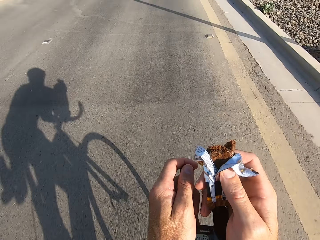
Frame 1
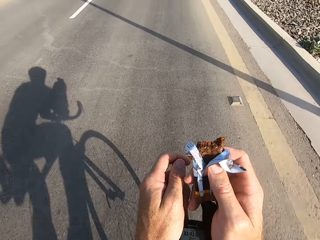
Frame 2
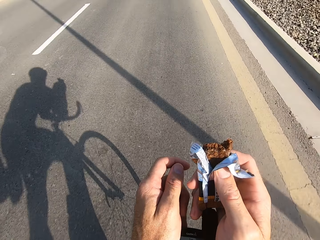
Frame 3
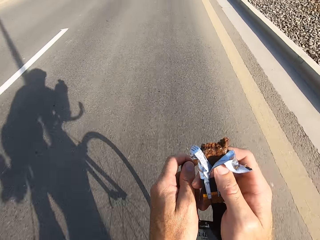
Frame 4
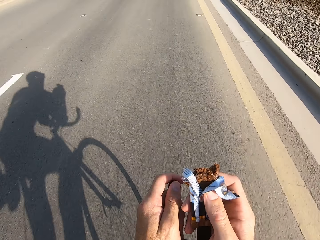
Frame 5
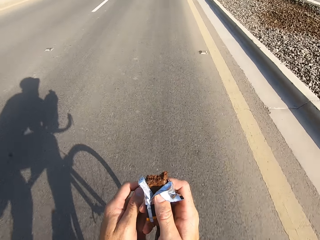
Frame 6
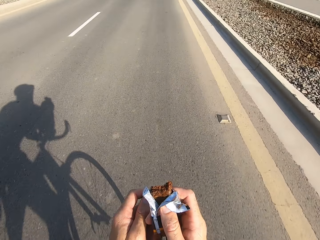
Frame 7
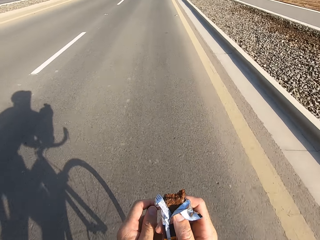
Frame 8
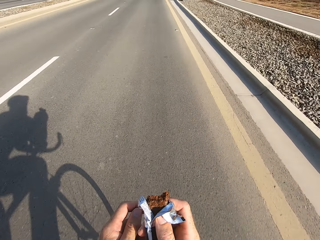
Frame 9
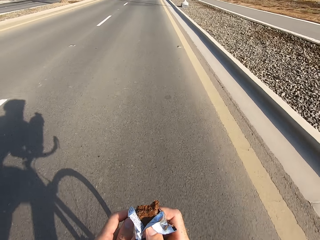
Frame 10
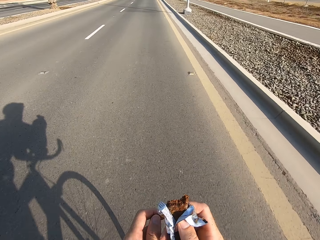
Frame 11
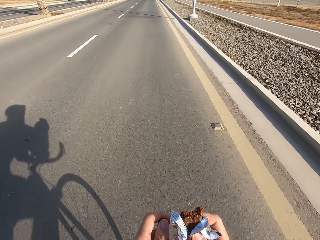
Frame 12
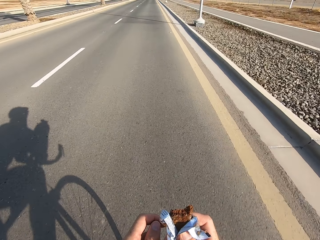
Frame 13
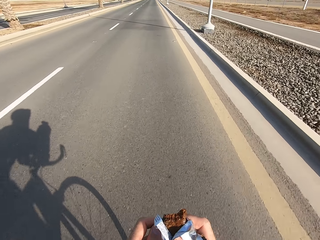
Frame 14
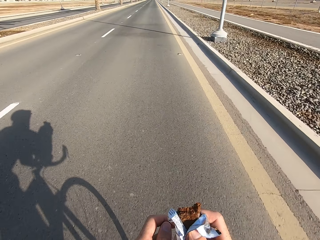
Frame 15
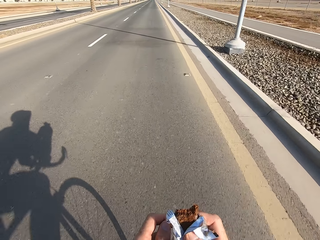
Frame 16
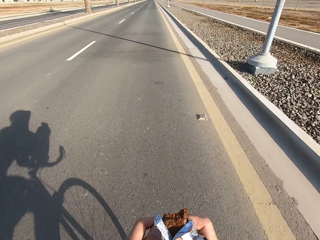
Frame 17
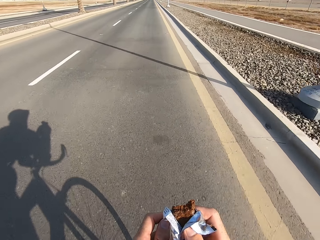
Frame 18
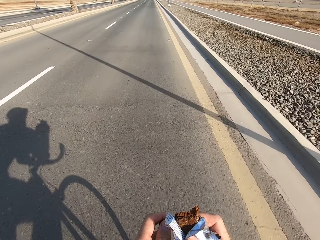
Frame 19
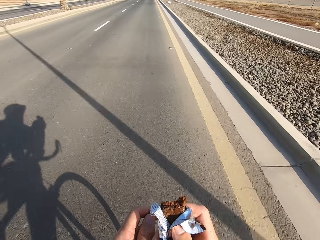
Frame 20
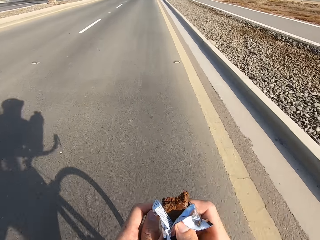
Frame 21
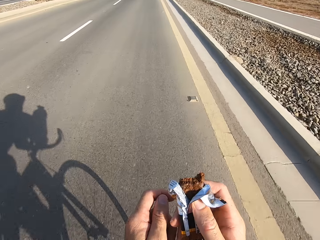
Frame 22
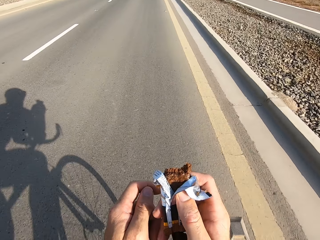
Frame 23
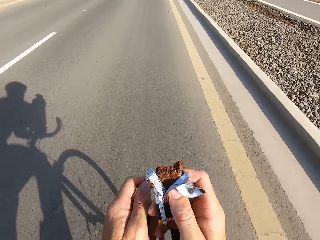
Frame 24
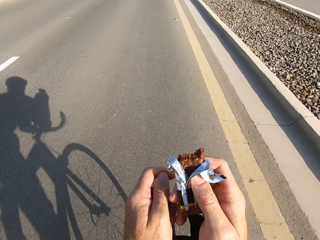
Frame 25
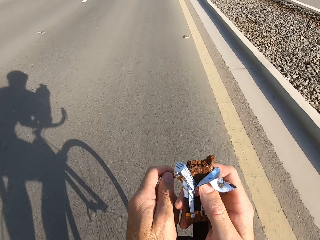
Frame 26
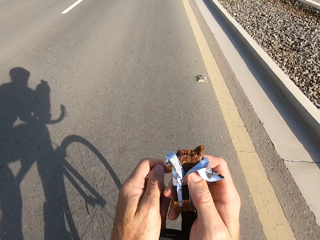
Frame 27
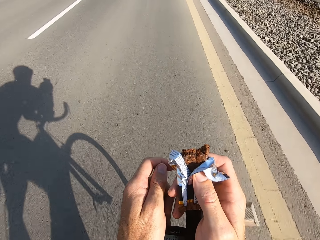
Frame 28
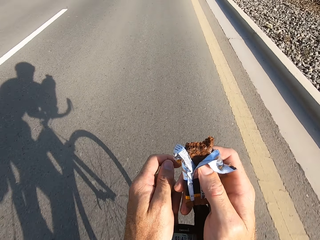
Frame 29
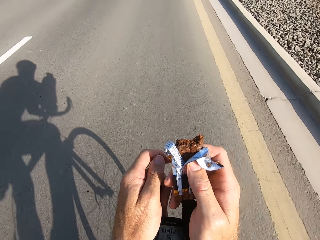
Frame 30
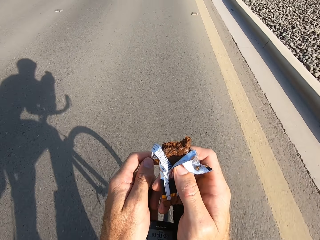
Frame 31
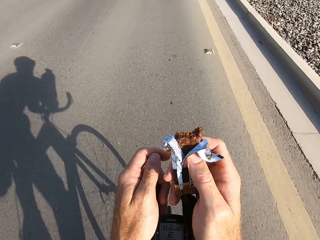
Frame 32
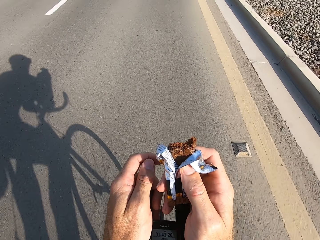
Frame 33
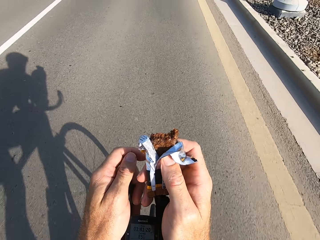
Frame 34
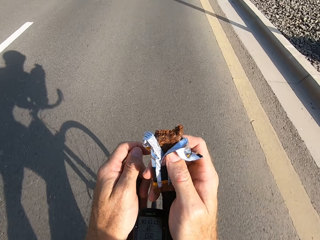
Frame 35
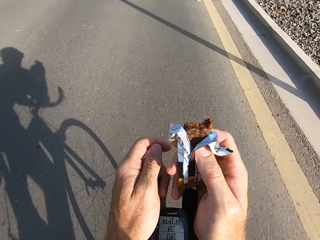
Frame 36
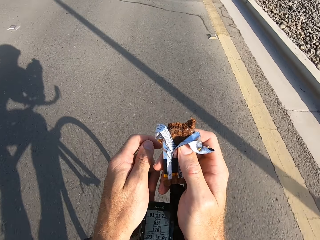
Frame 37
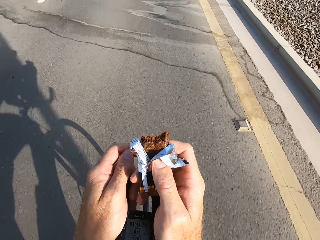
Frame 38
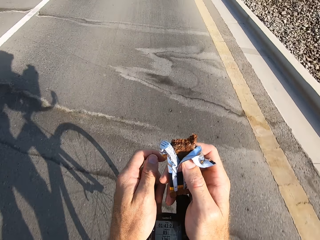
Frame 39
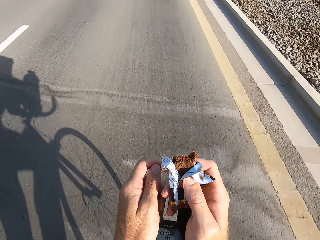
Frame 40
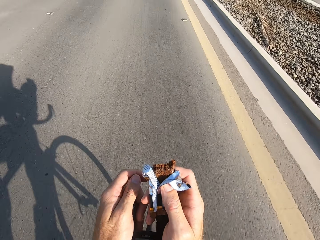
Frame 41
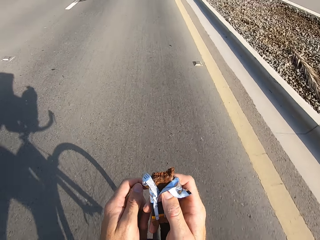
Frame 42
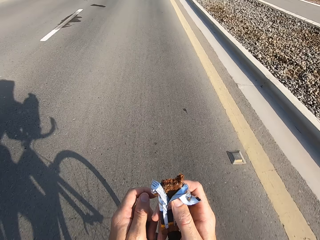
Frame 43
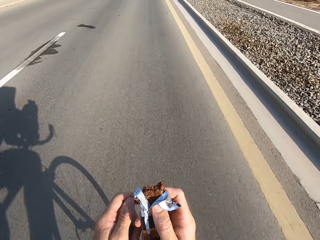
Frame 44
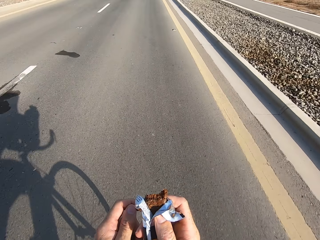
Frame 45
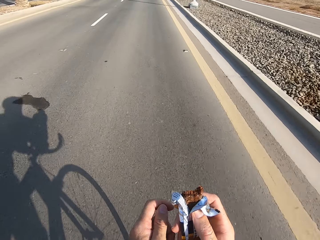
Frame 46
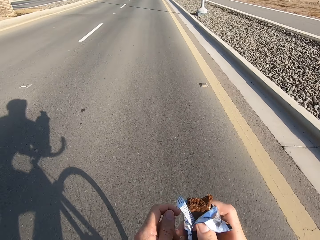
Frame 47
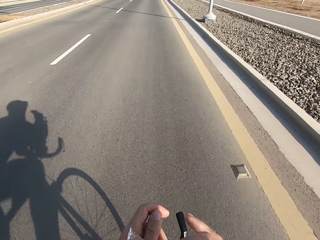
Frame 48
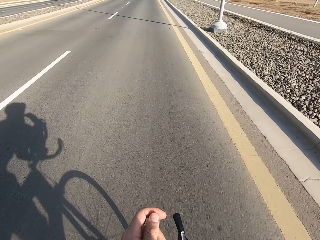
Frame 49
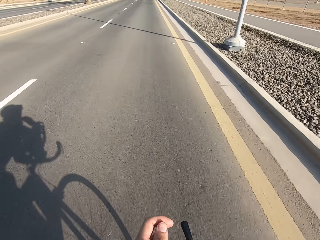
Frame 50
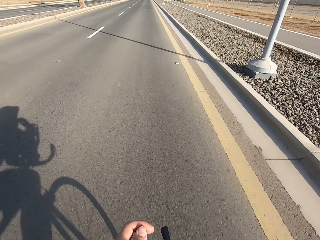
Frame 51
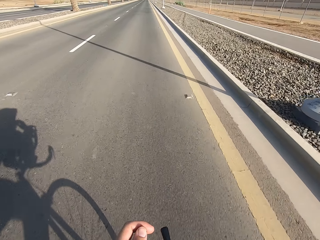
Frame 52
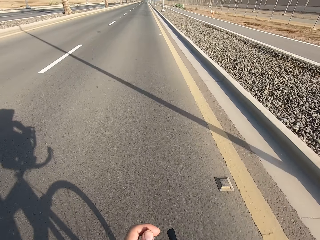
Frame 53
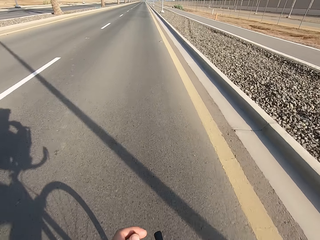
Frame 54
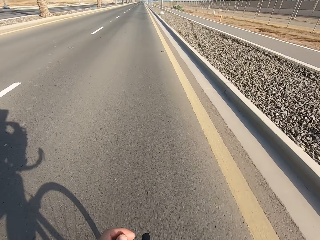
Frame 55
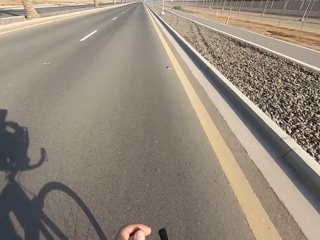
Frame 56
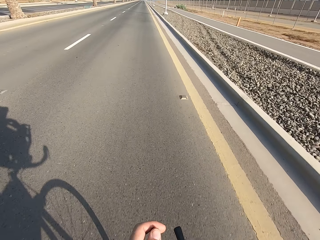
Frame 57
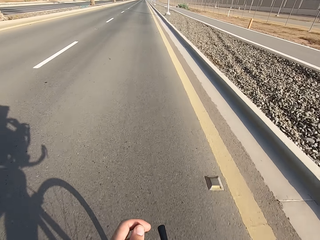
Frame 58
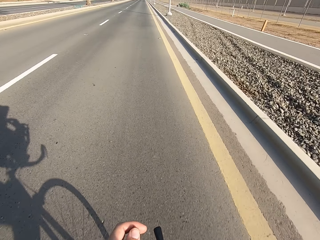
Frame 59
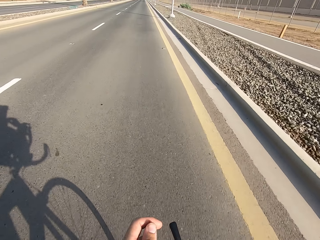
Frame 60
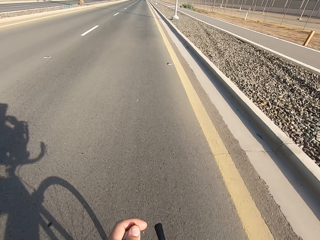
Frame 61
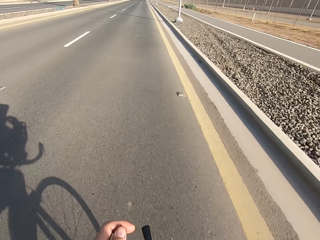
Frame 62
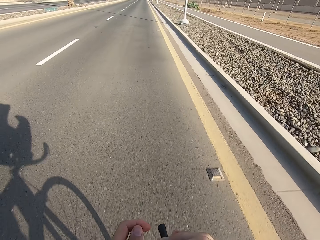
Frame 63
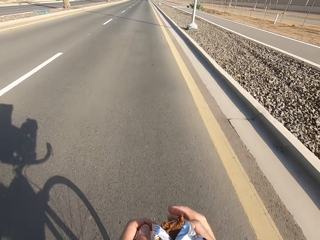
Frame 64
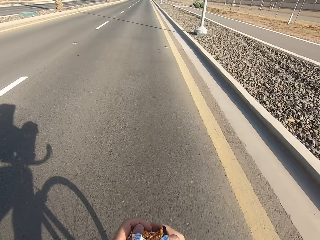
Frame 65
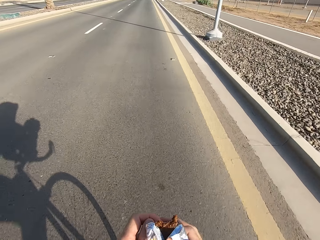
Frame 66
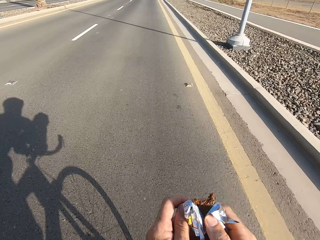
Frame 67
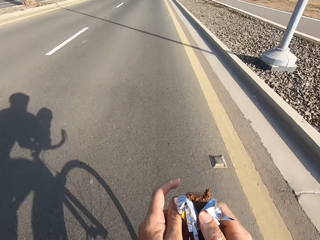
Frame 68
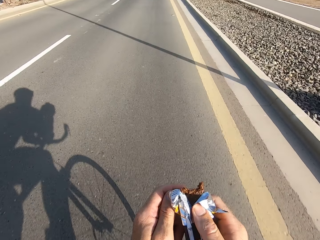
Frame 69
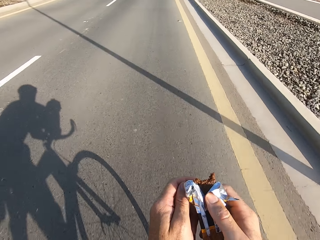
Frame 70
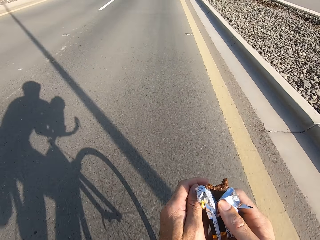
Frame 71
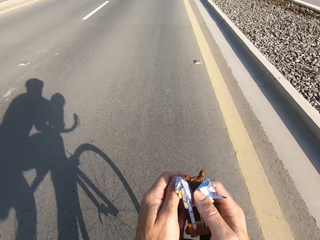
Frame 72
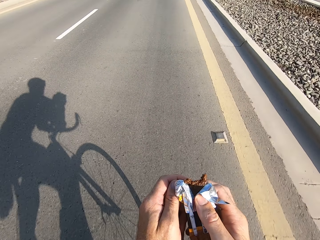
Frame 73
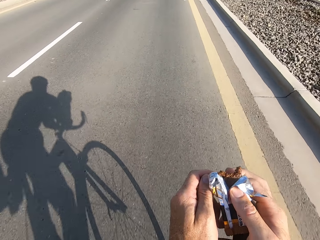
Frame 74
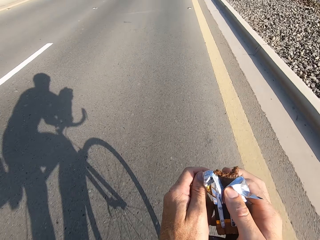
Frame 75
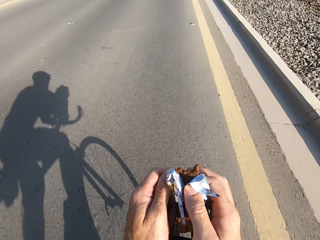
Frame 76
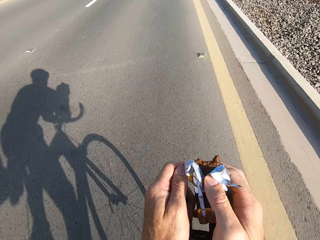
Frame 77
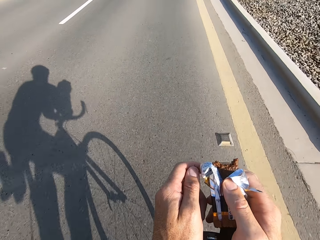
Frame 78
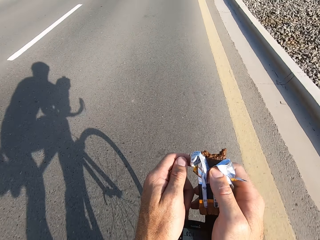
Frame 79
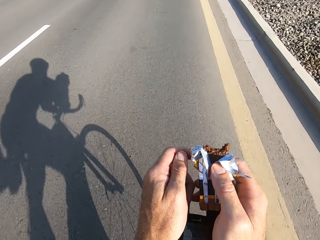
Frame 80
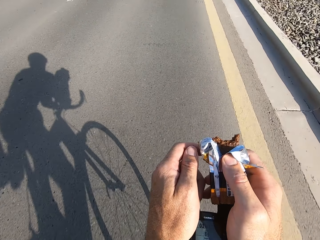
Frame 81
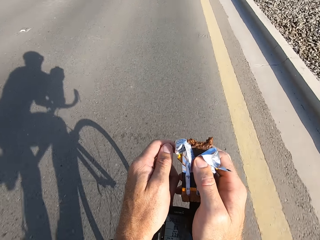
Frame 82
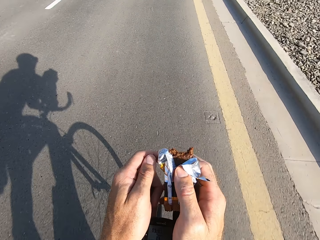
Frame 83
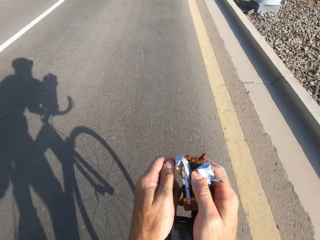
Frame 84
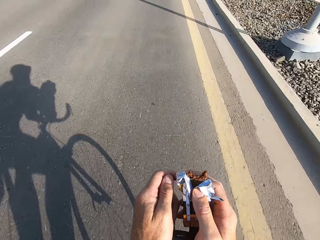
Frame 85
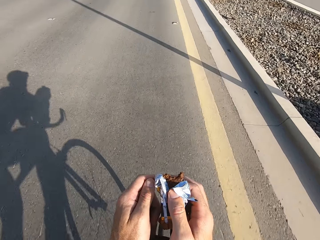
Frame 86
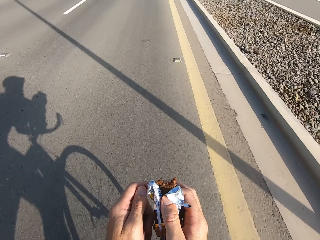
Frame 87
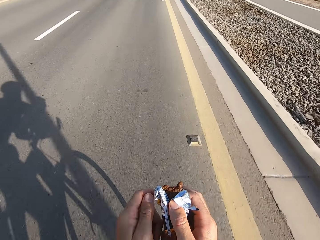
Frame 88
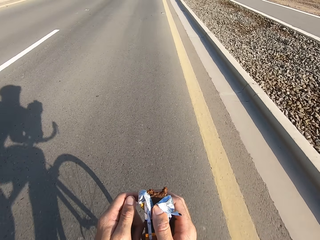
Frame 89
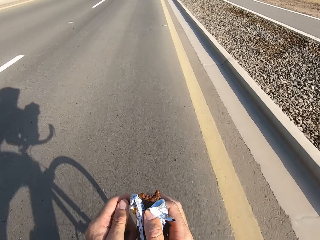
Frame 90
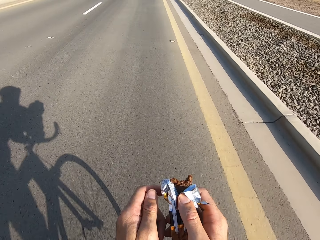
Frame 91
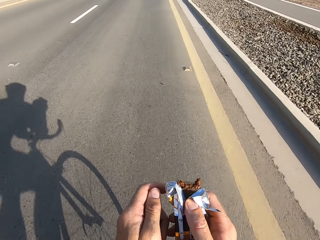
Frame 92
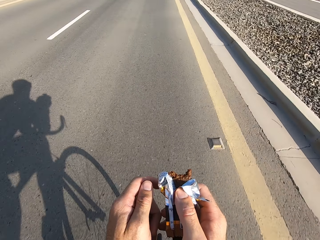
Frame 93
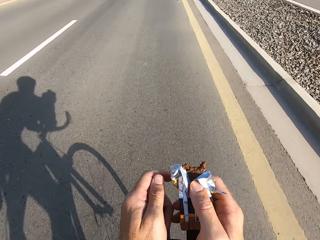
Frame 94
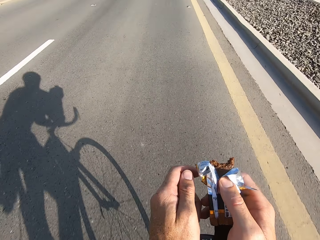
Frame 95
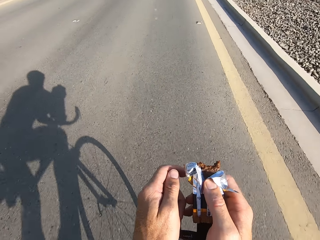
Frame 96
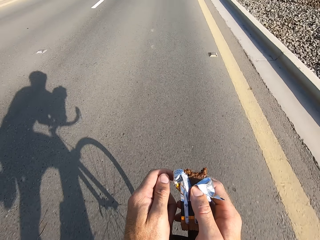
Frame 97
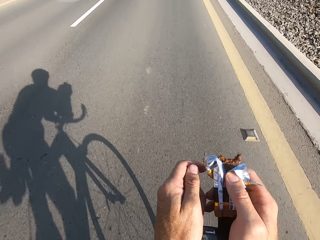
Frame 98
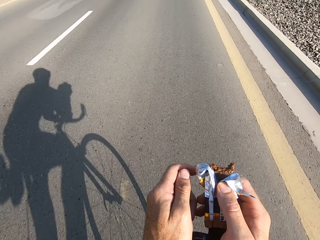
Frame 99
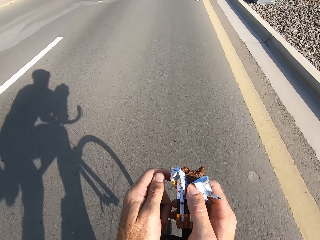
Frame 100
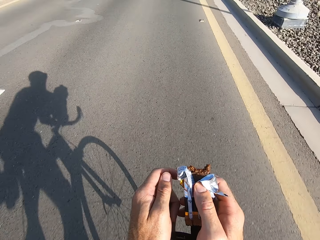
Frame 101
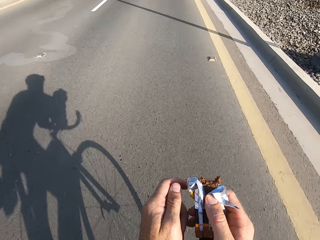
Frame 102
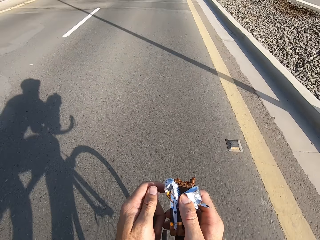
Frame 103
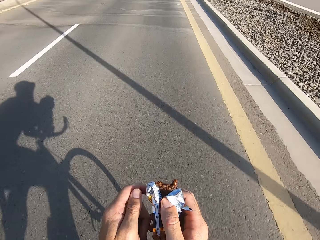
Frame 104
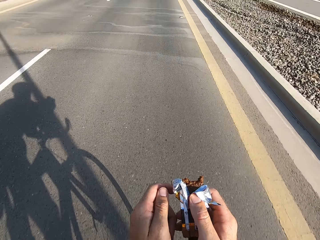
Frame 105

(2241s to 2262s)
The camera wearer swings the right hand and bites the snack. They swing the right hand and lean the right hand on the bike rest handlebar. They cycle on the main road.
